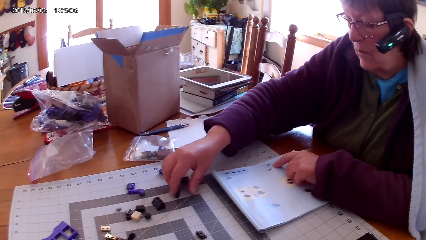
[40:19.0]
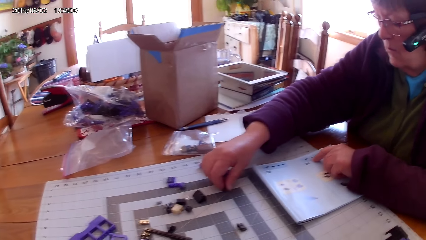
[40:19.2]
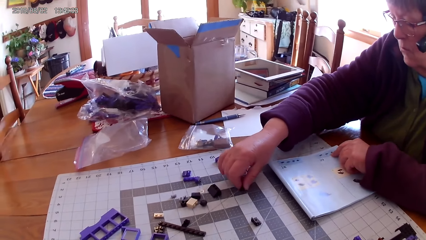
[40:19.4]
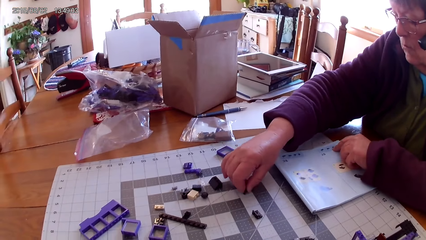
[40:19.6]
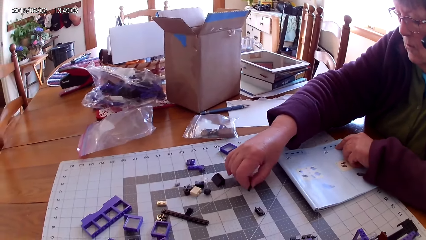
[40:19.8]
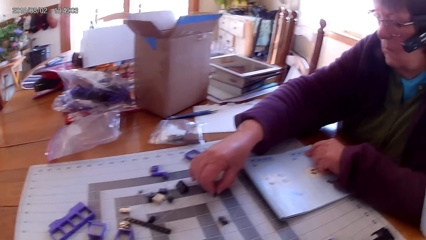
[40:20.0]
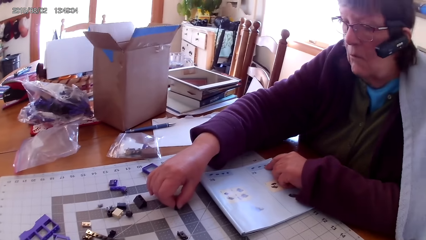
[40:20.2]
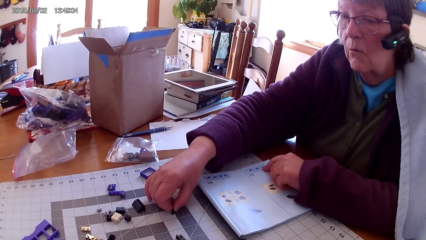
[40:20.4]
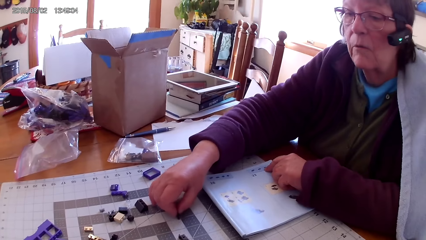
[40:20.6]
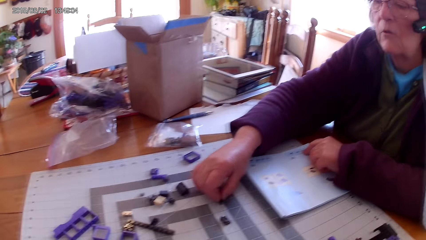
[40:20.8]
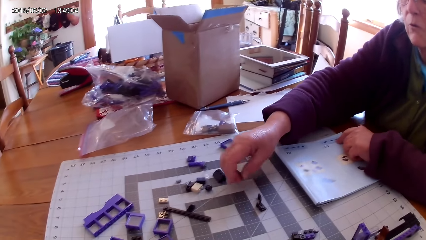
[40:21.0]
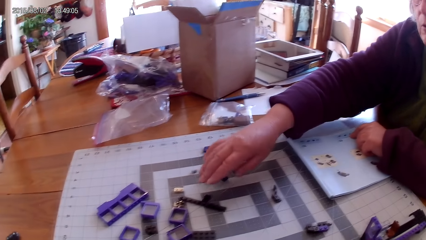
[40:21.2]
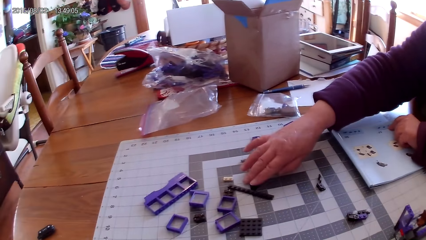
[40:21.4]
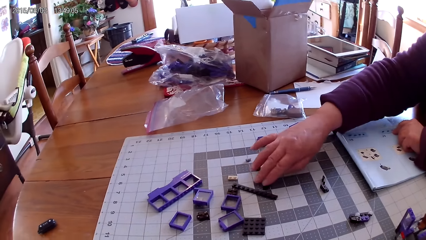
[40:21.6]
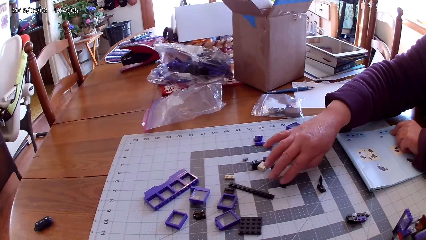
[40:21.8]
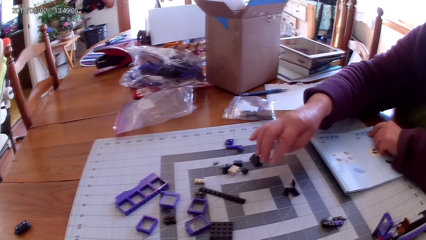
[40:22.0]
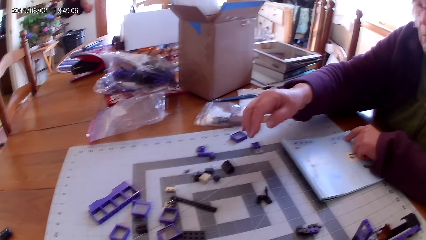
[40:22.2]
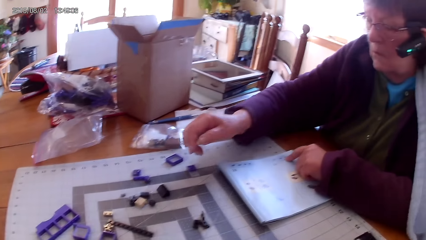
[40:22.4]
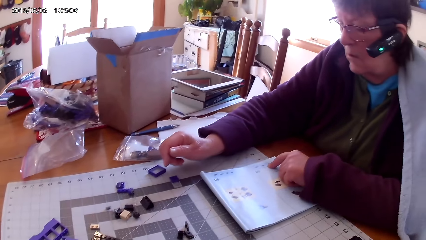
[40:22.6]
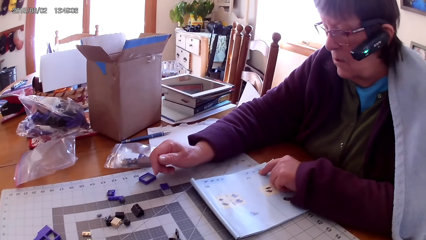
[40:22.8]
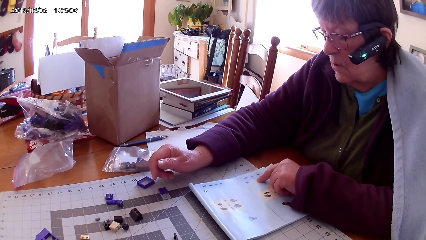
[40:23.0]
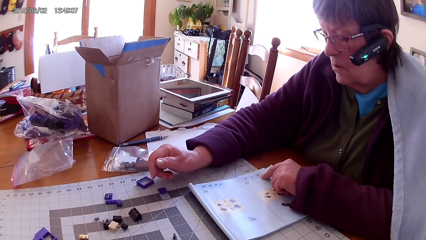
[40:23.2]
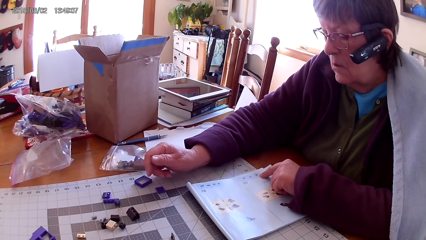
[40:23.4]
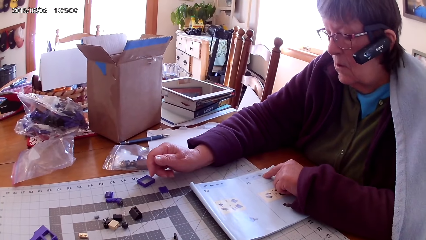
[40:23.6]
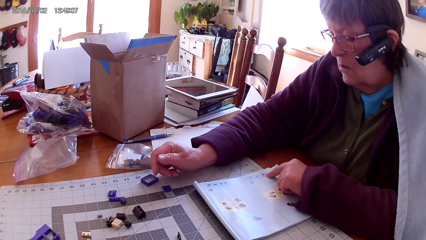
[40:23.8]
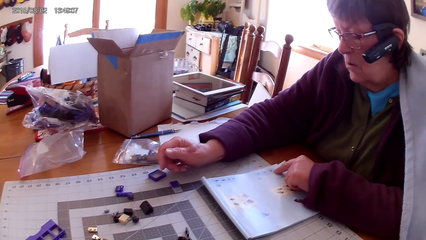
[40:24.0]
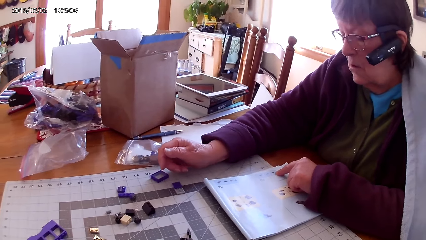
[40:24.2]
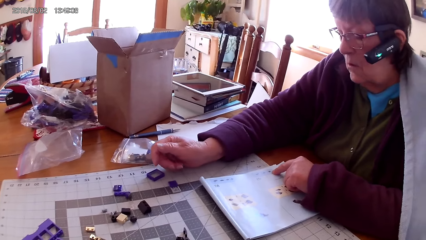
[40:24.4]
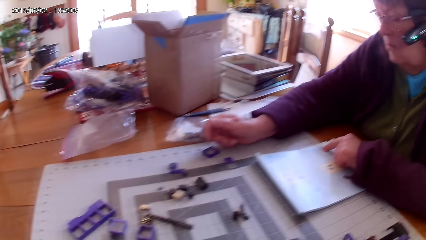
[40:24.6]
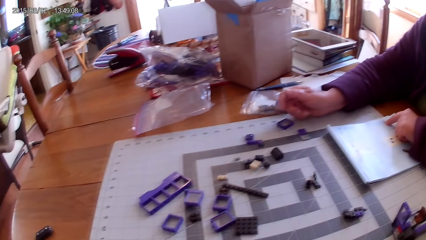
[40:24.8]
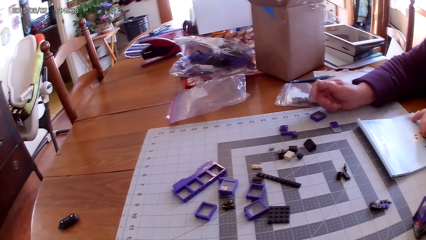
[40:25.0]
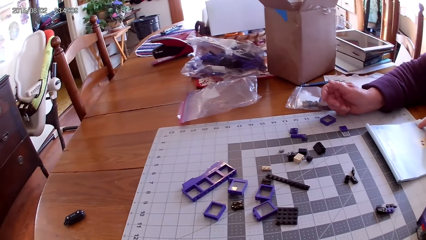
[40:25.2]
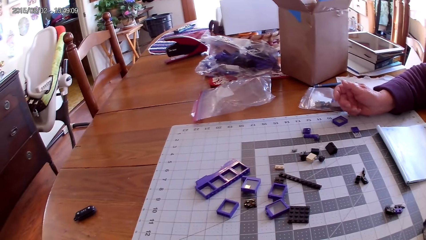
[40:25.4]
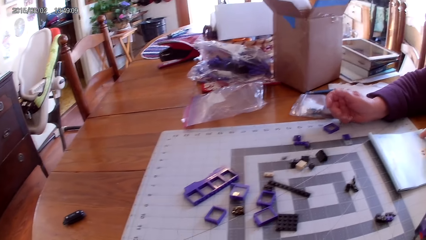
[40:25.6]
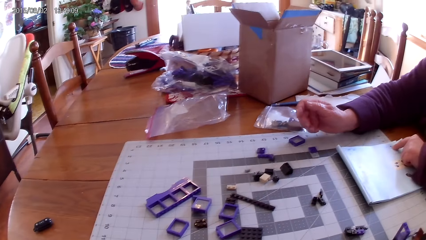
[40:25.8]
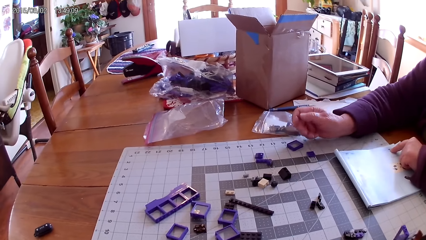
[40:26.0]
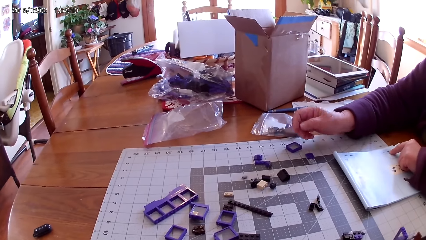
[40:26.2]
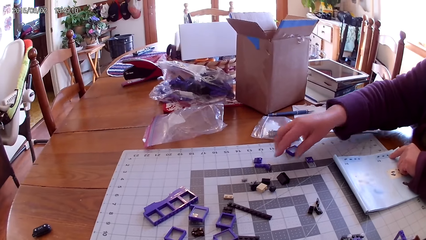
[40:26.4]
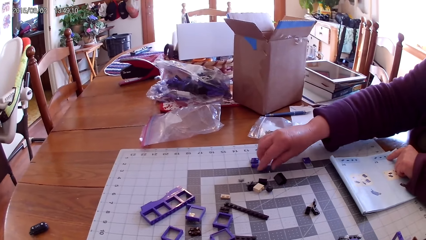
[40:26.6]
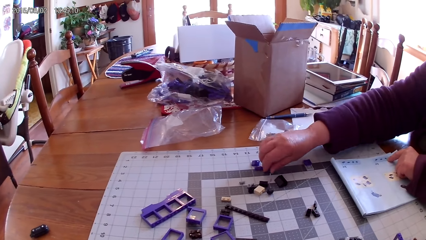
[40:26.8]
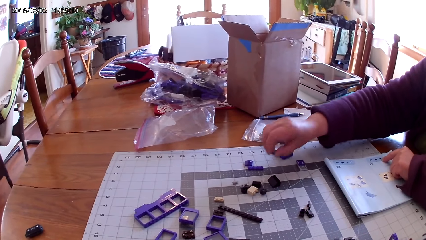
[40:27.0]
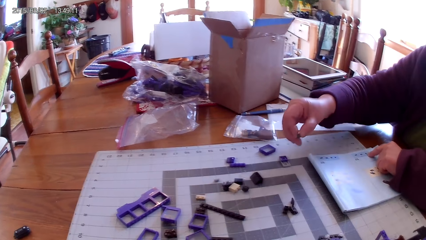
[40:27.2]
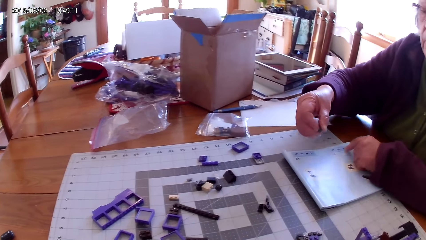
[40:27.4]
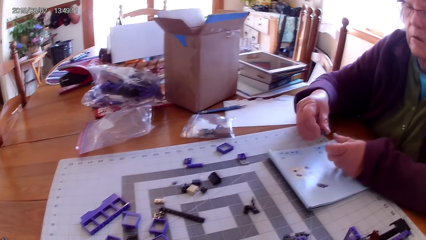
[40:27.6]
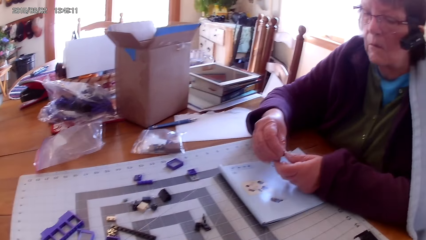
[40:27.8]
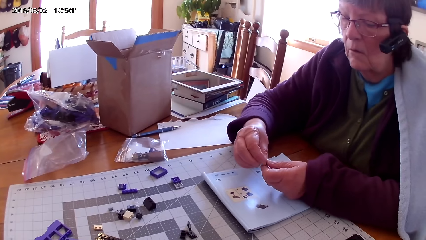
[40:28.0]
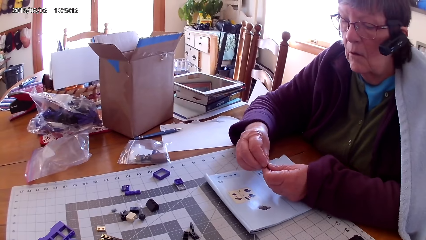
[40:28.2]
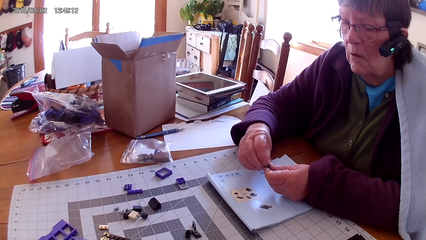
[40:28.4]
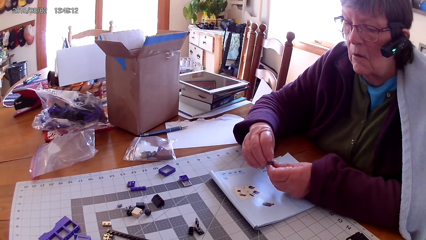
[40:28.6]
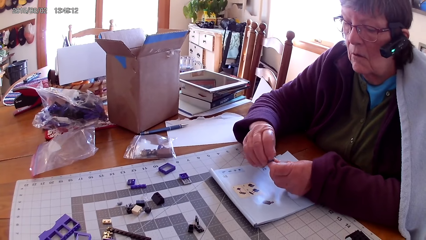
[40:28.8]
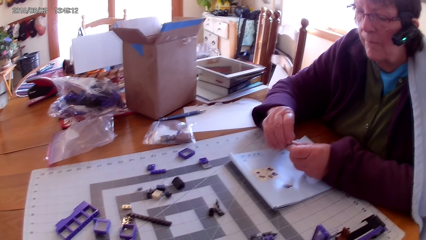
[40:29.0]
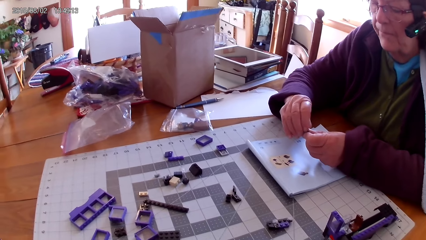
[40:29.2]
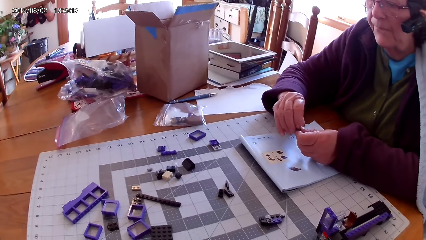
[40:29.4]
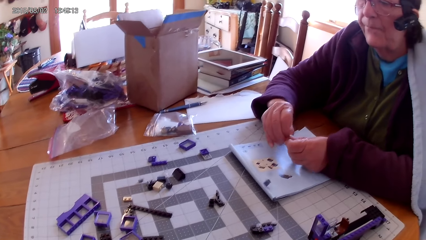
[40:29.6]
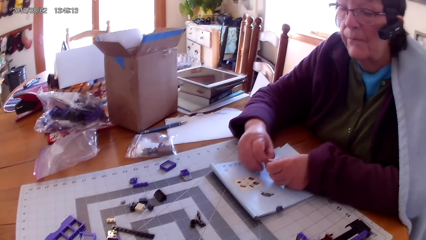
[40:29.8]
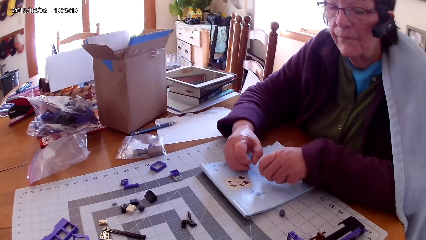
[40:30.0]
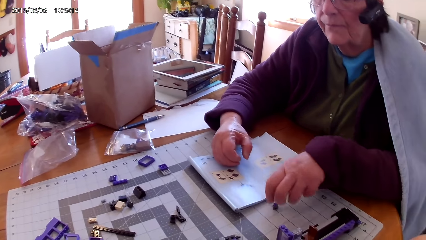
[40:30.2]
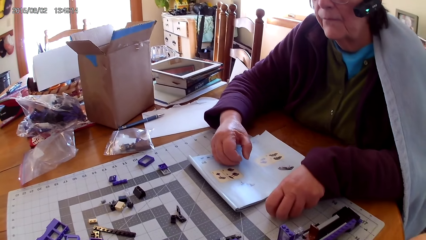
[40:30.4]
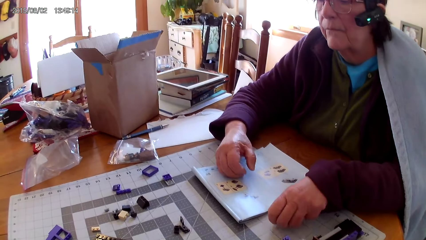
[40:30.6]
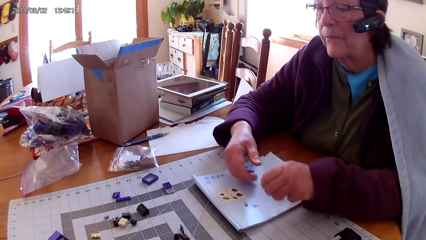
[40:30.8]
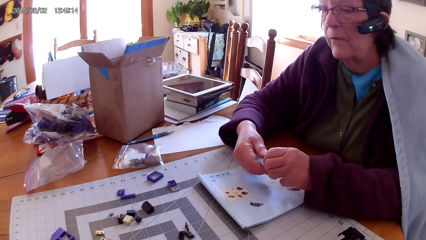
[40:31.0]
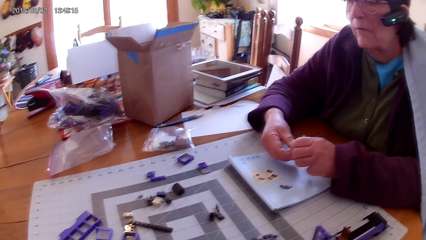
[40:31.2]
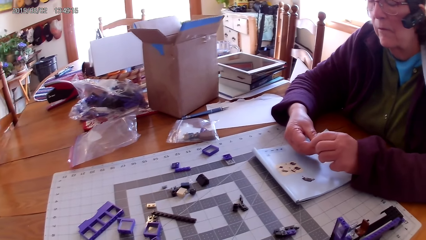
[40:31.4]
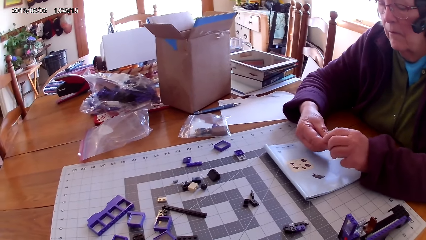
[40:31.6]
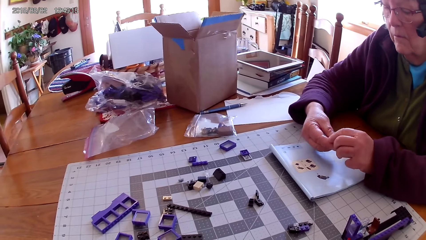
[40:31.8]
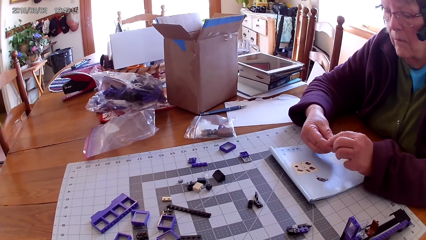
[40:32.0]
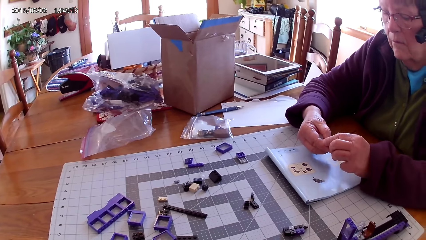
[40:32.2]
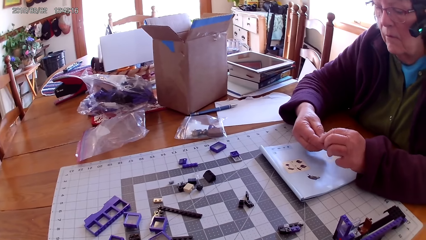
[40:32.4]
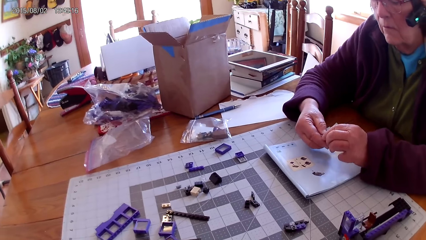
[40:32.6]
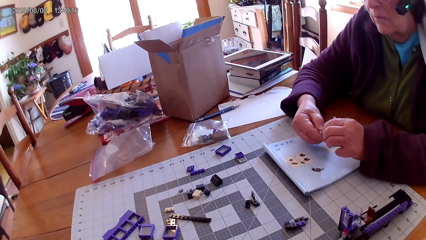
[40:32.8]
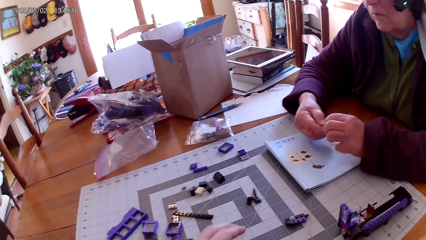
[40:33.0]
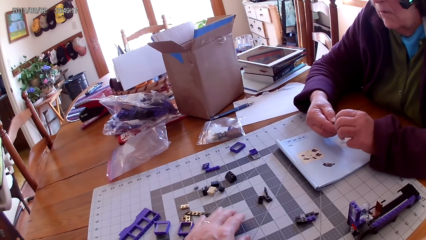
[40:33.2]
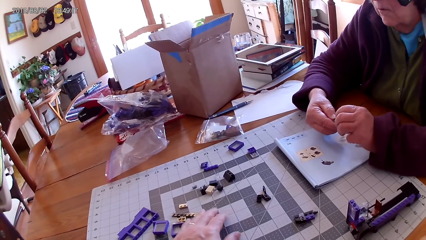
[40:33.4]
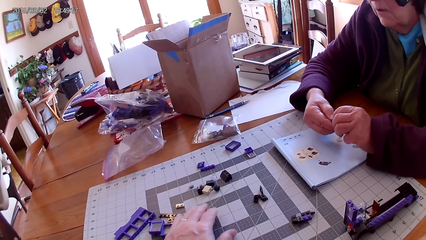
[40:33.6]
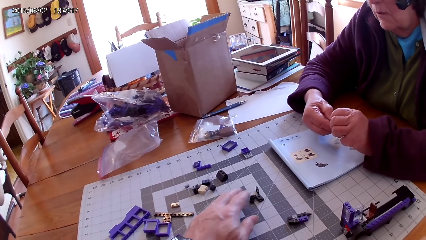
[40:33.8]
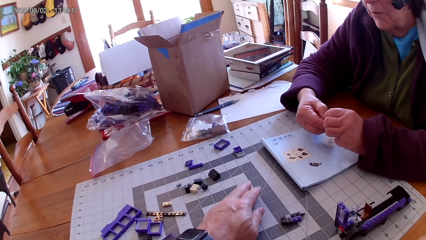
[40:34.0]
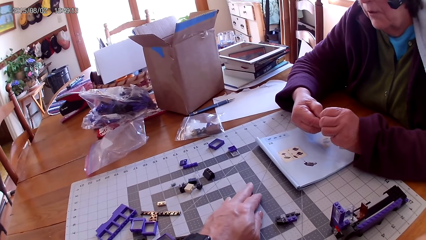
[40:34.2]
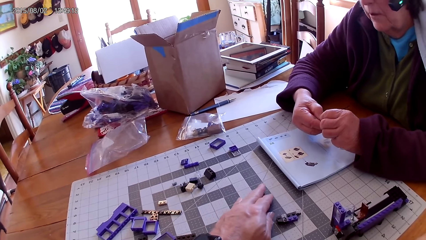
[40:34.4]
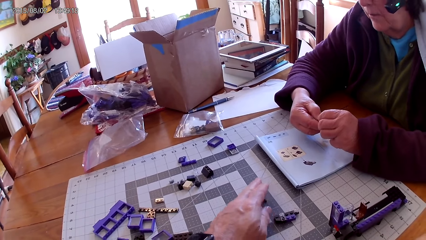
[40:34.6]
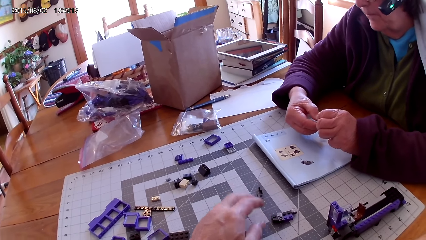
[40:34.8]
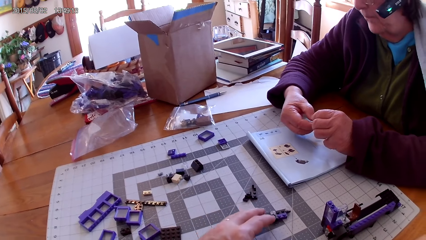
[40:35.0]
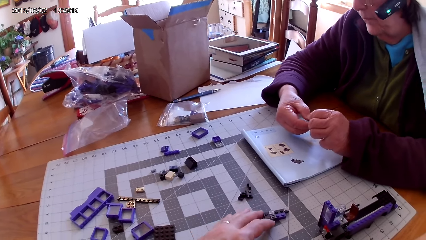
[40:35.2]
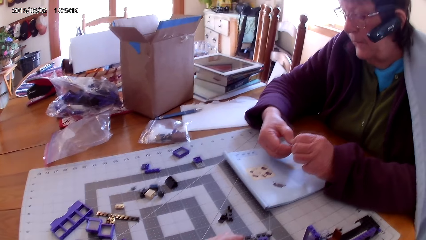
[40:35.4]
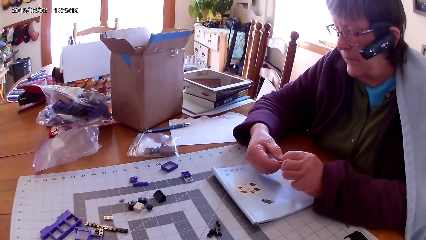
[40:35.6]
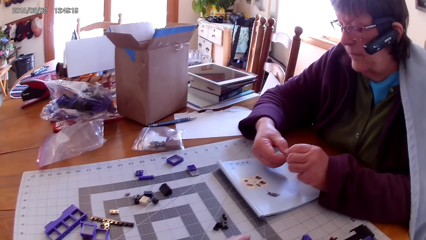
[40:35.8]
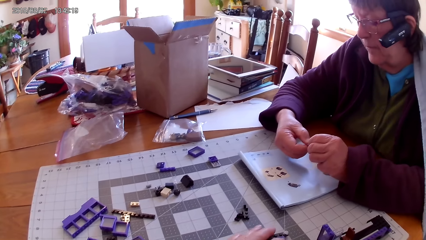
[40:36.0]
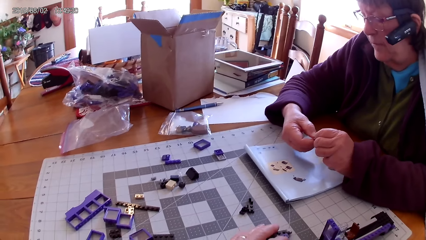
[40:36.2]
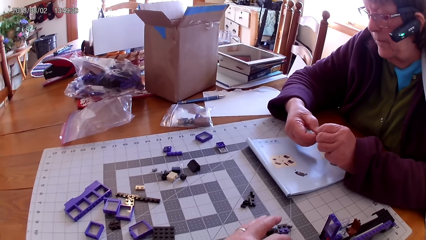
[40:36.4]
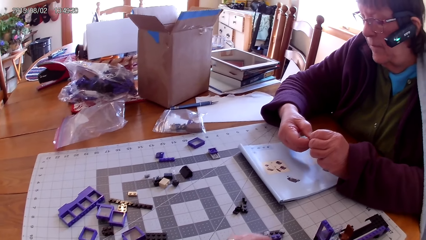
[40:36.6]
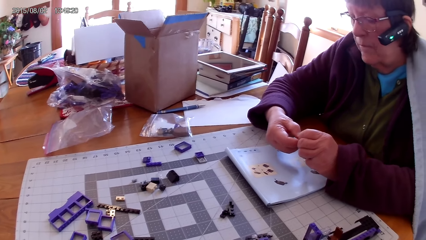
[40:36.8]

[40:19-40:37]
A lady moves plastic interlocking blocks on the table. The lady picks up the lego piece and places the lego piece on the table. The lady looks at the drawing on the book. The lady reads the lego piece. The lady picks up a small plastic cube from the table and looks at the small plastic cube. The lady fixes the lego piece. The lady picks up the small plastic cube from the table. The camera wearer moves the plastic interlocking blocks on the table. The lady fixes the lego piece.
